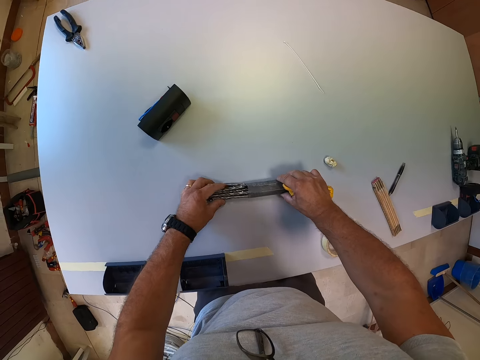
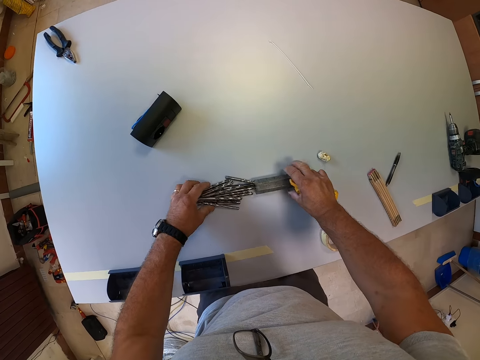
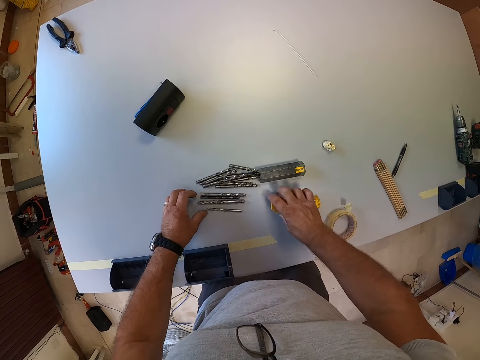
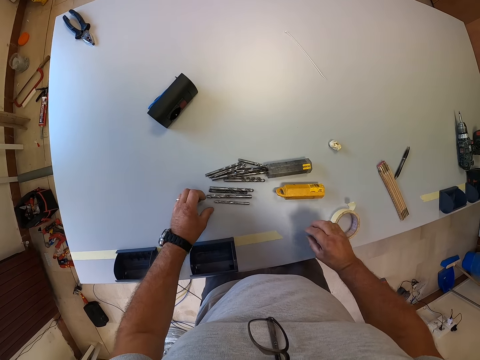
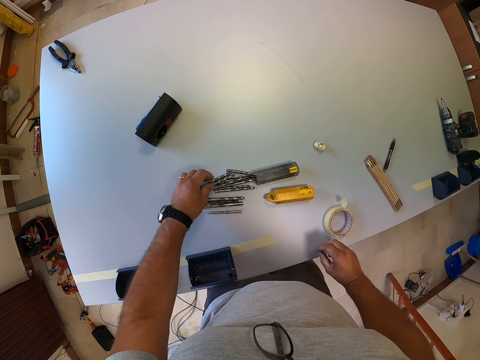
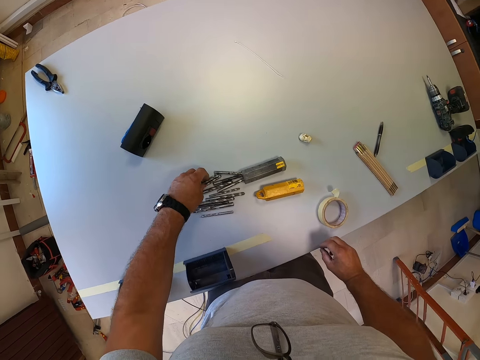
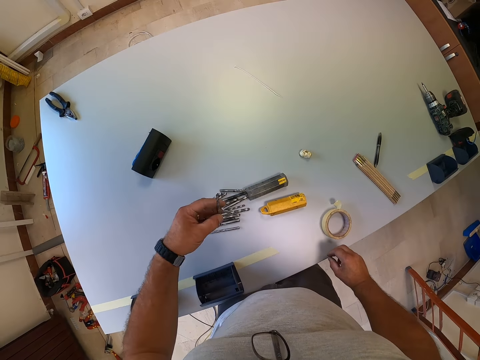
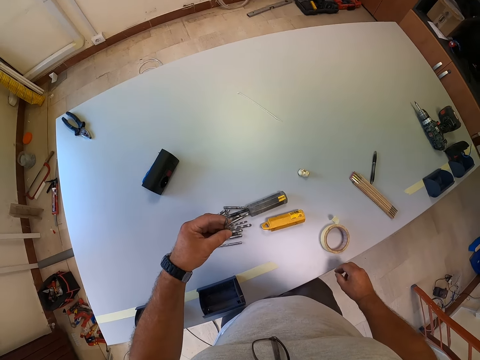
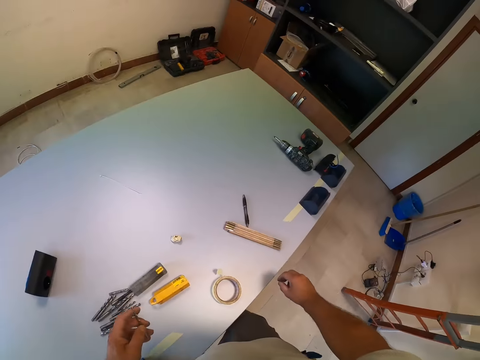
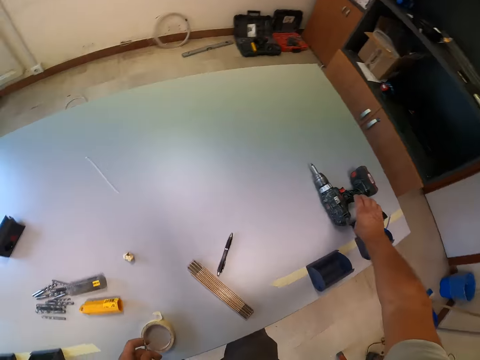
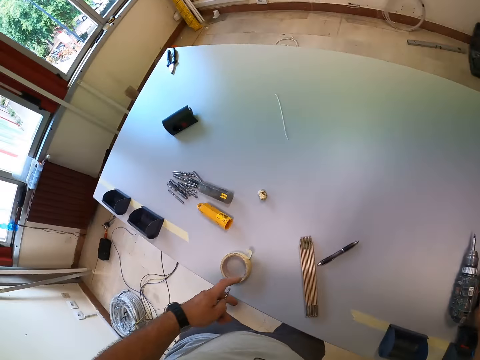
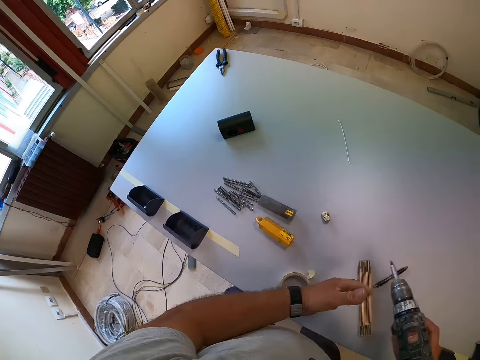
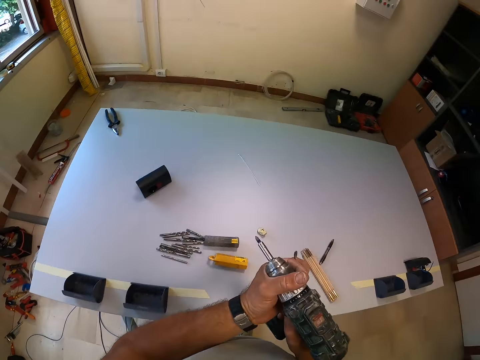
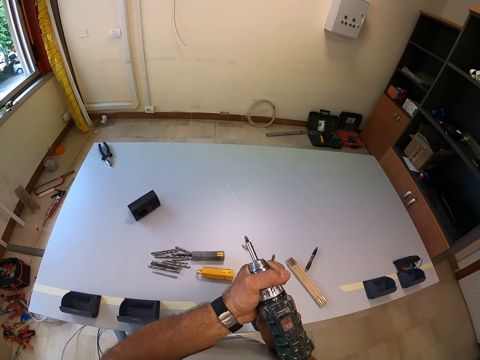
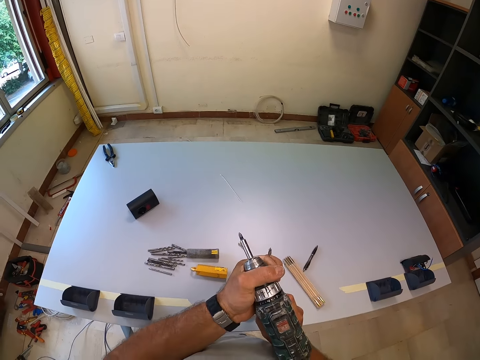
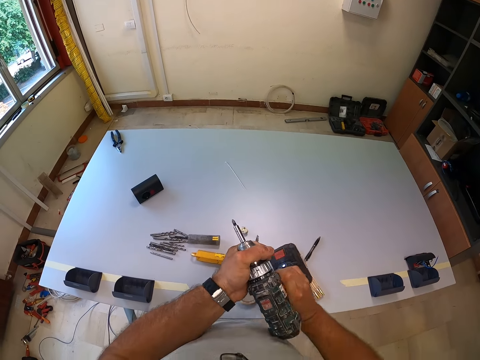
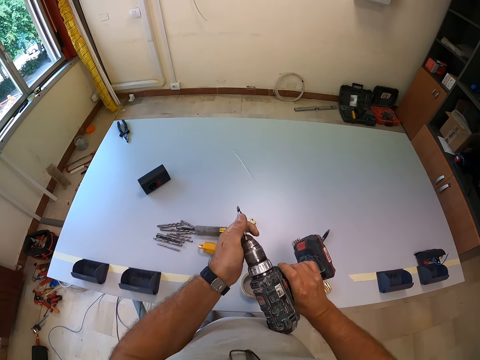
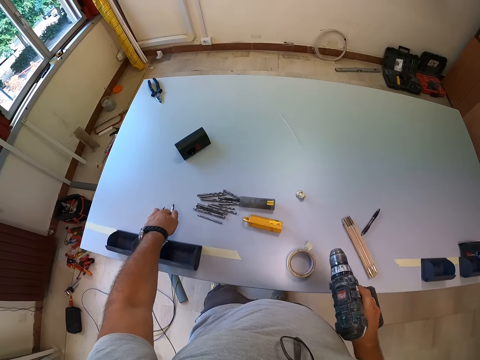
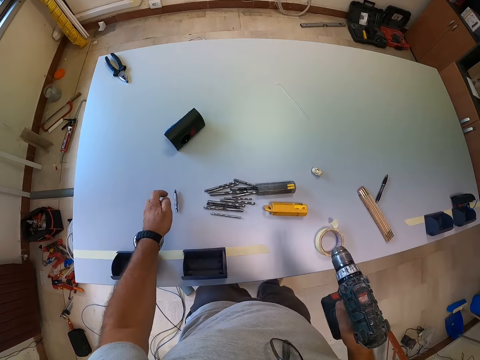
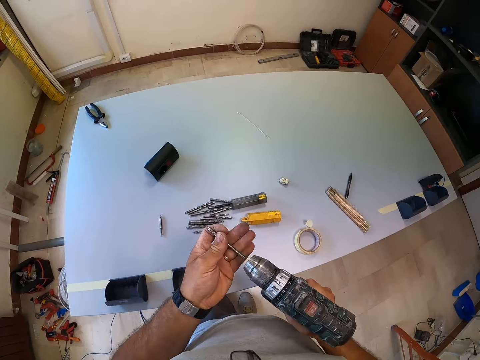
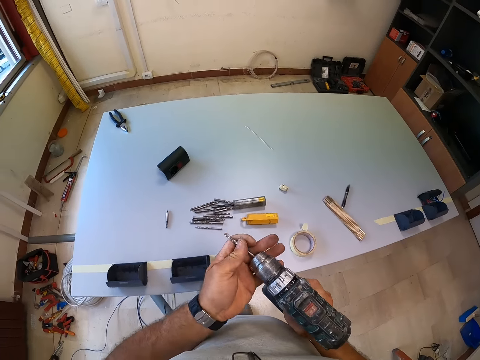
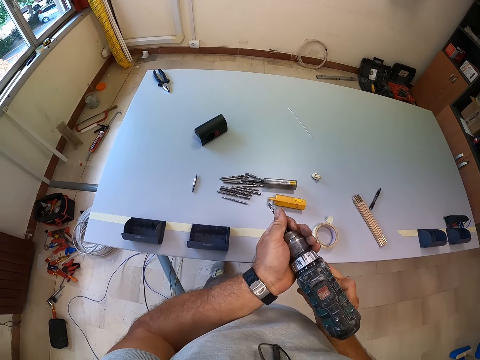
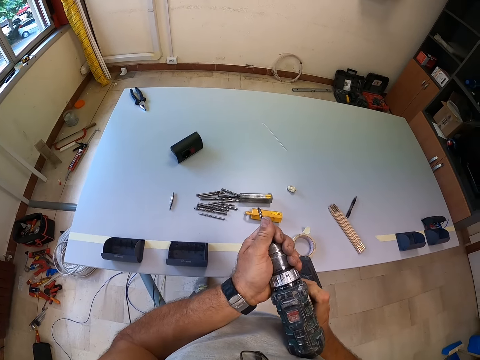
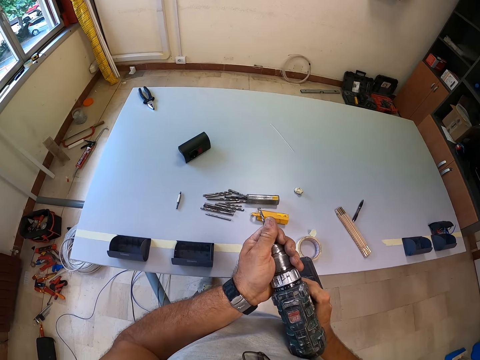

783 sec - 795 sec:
The camera wearer drops the drill set cover in his right hand on the table. He picks up a drill bit from the table with his left hand. He picks up the cordless driver with his right hand. He removes the socket from the cordless driver. He drops the socket on the table. He puts the drill bit directly in the cordless driver.

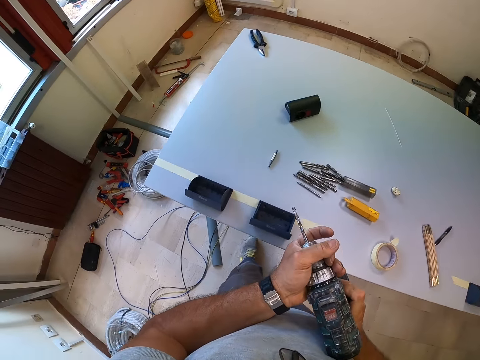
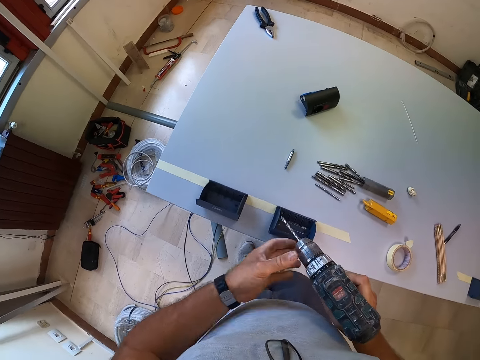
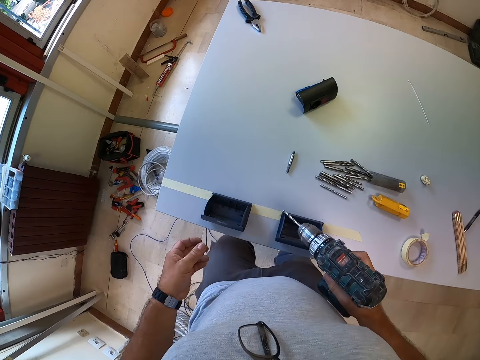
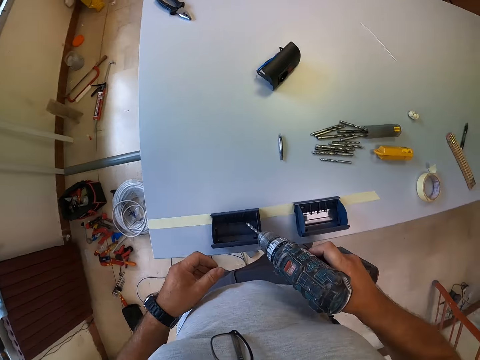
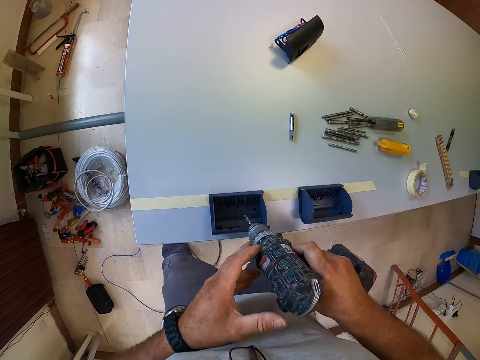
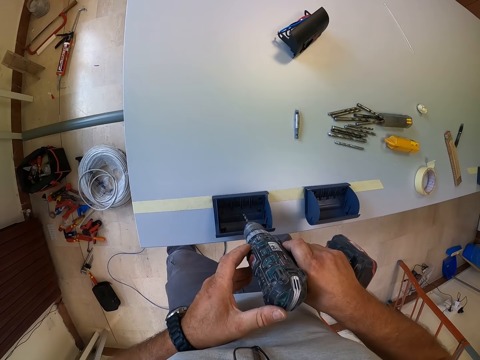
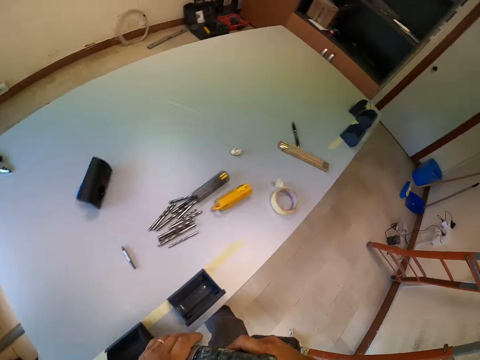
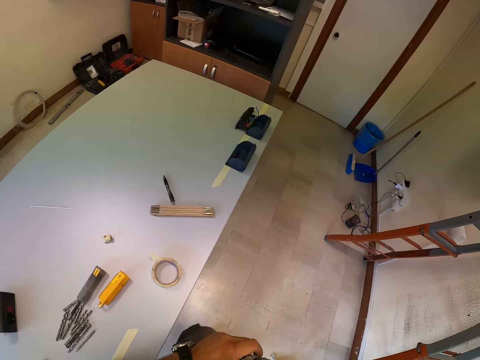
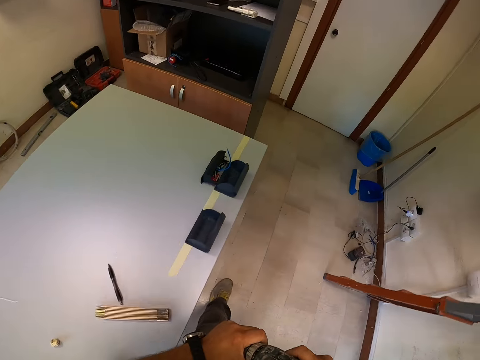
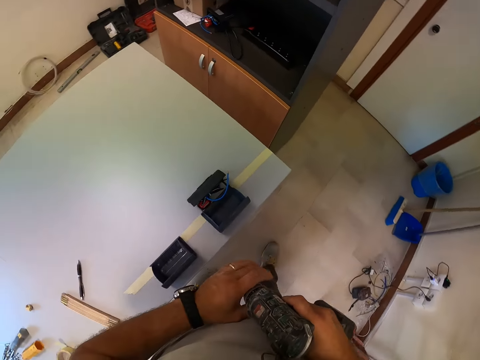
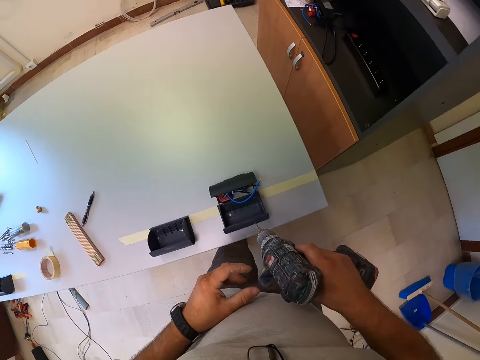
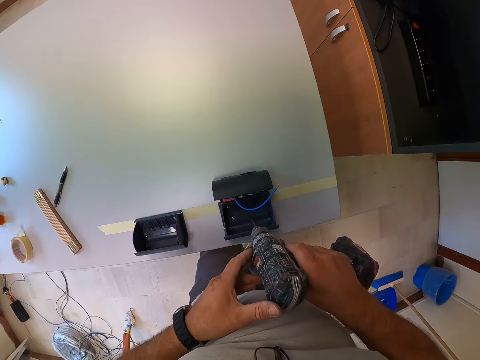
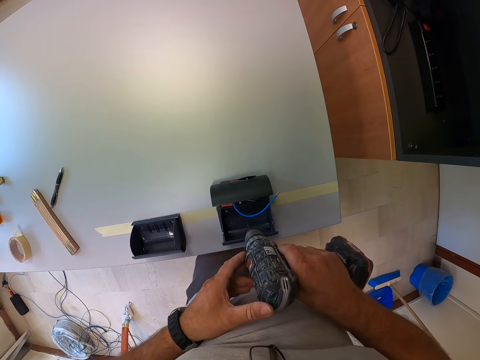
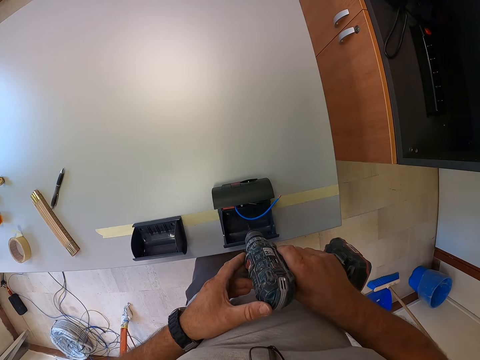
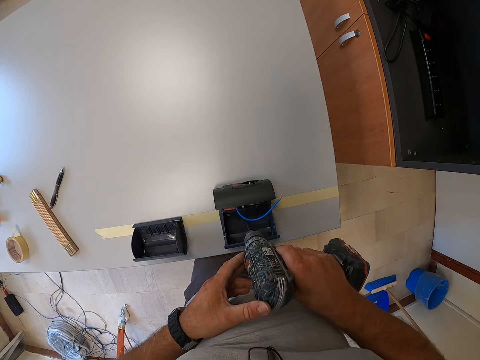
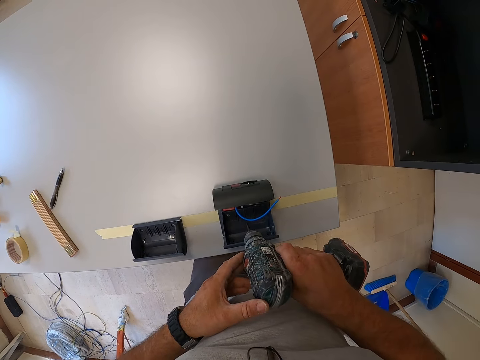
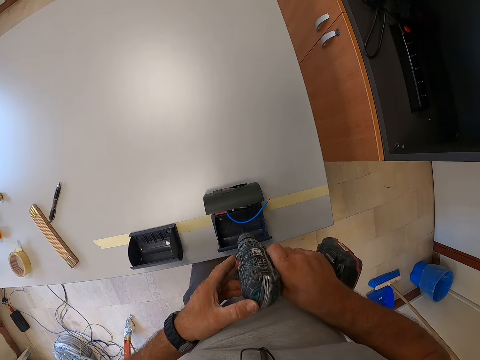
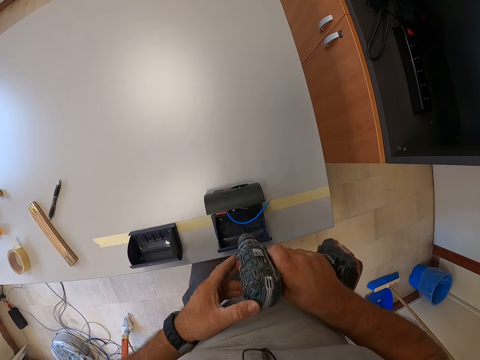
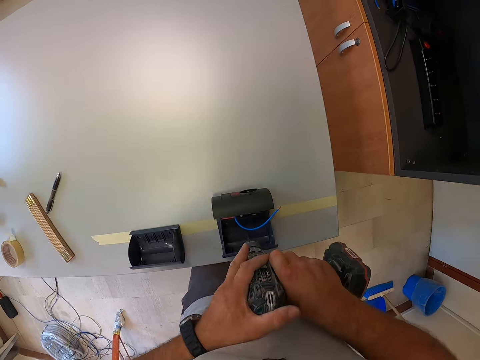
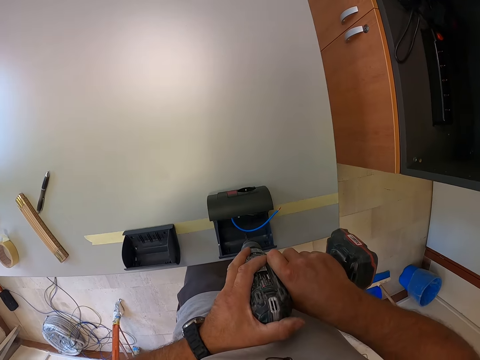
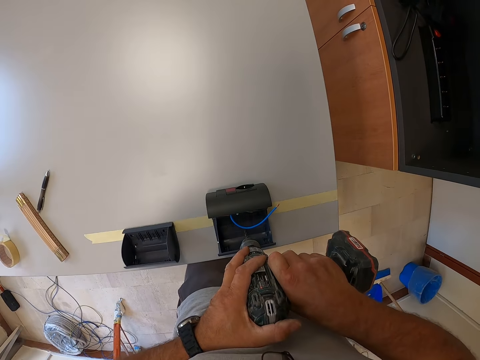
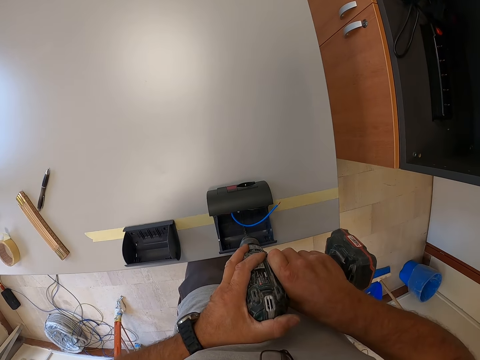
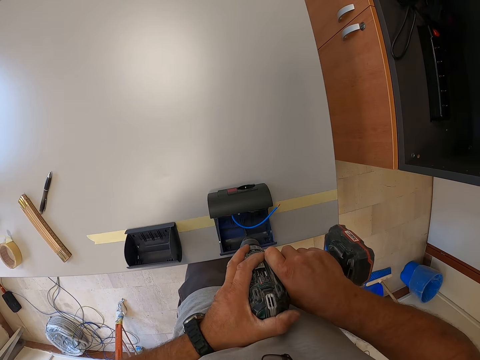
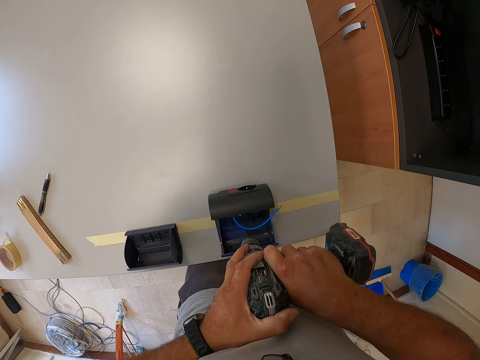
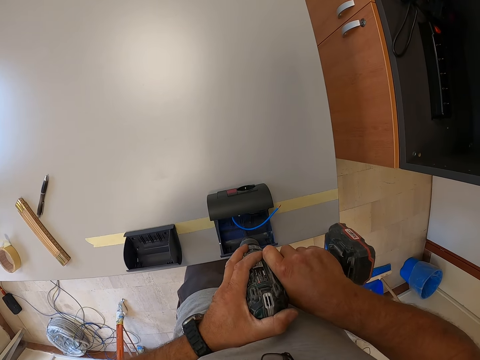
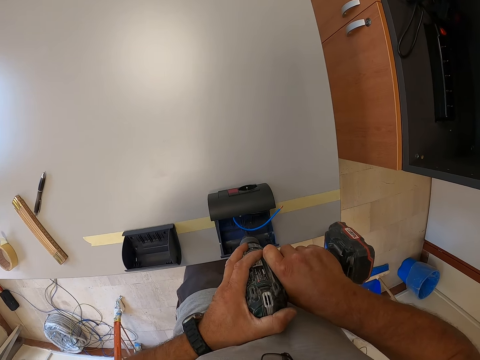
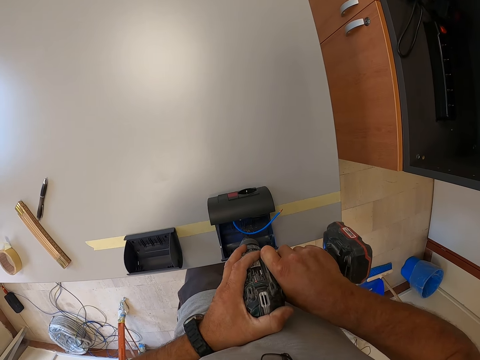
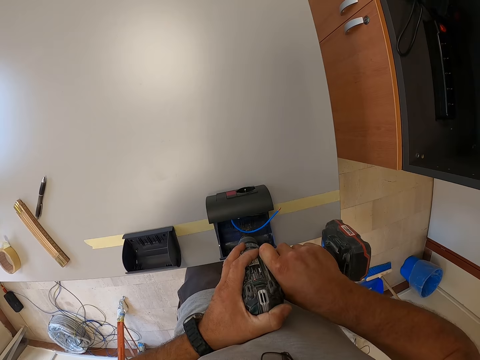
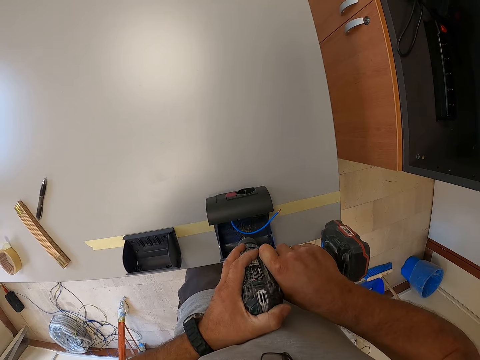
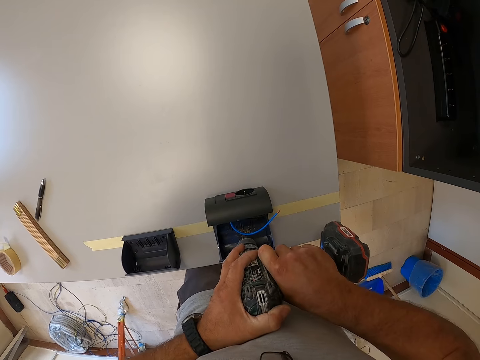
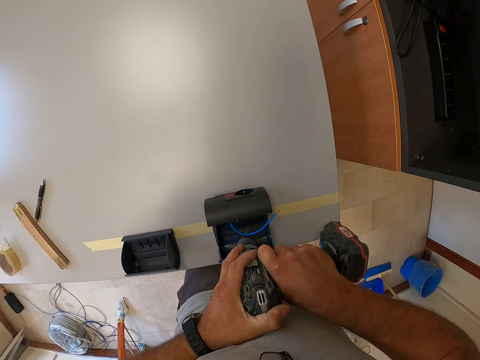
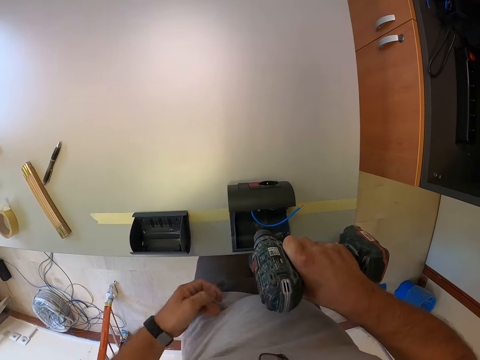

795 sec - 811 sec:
The camera wearer moves closer to the plastic box. They move the cordless driver closer to the plastic box. They try to drill but stop. They walk away from the plastic box to the right side of the table. They drill through the plastic box with the cordless driver. They drill something.
